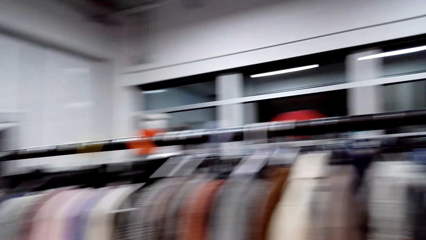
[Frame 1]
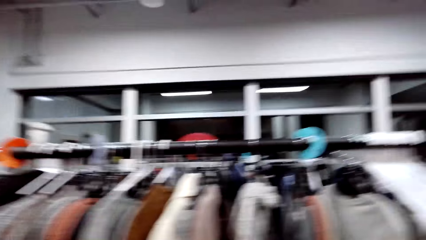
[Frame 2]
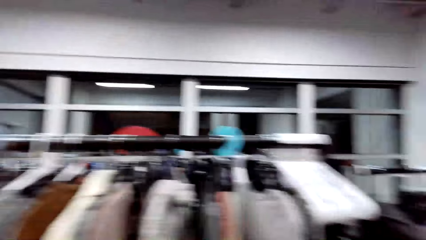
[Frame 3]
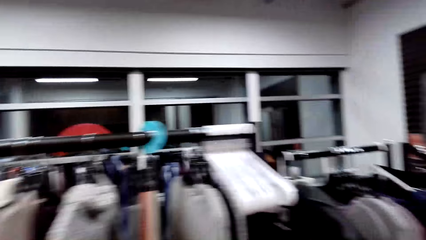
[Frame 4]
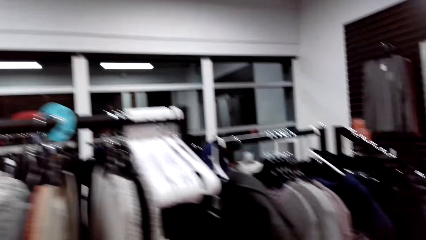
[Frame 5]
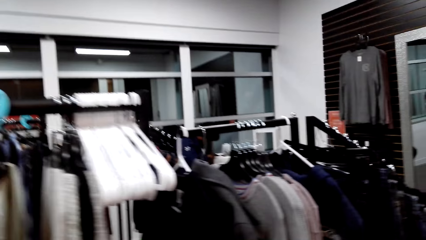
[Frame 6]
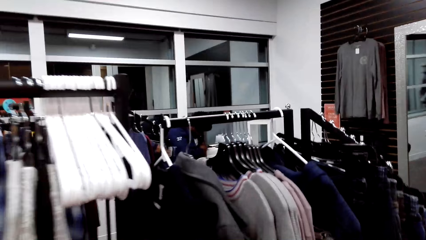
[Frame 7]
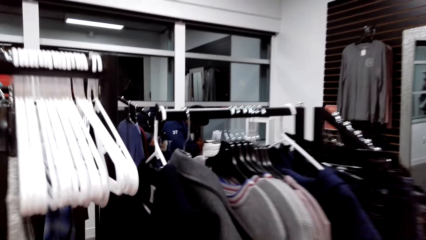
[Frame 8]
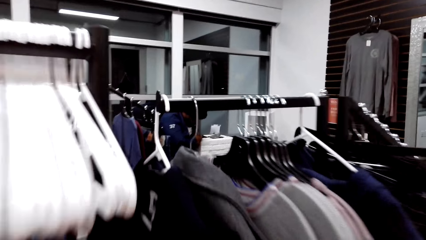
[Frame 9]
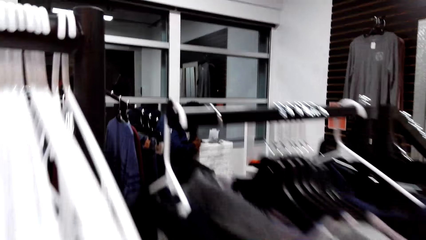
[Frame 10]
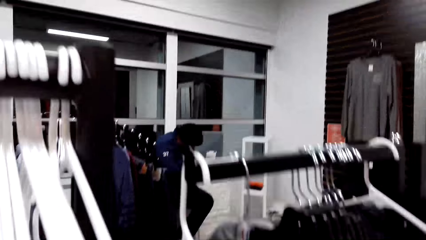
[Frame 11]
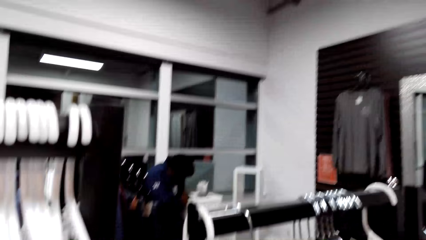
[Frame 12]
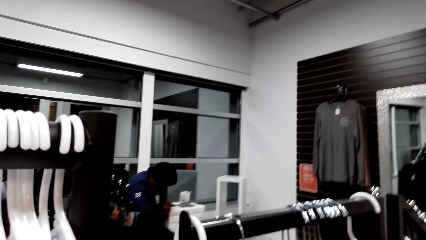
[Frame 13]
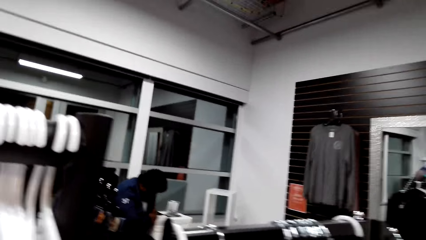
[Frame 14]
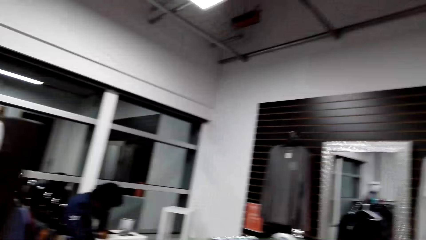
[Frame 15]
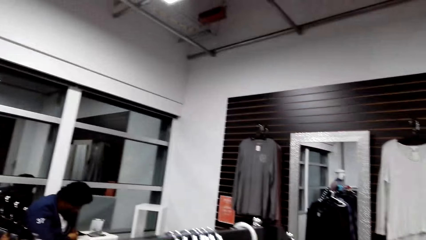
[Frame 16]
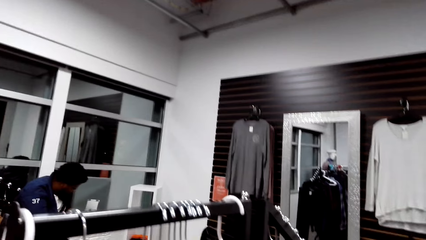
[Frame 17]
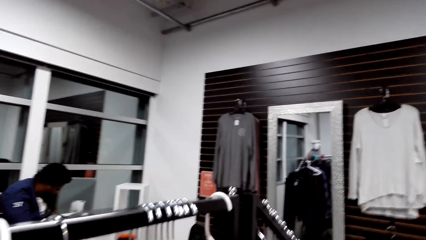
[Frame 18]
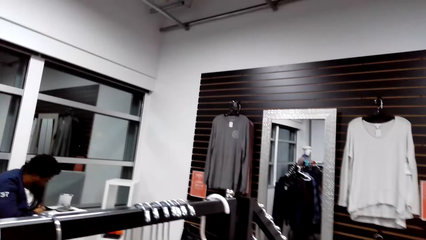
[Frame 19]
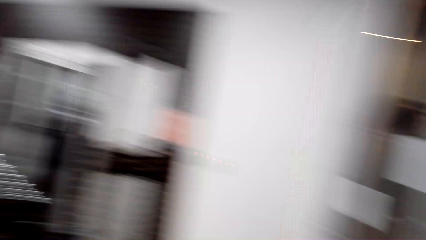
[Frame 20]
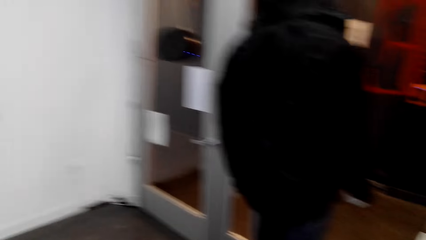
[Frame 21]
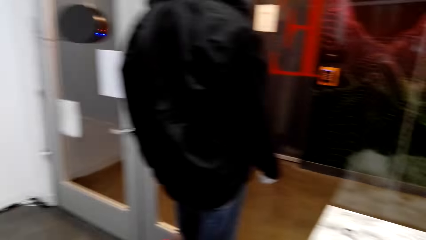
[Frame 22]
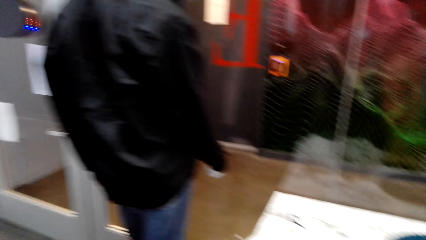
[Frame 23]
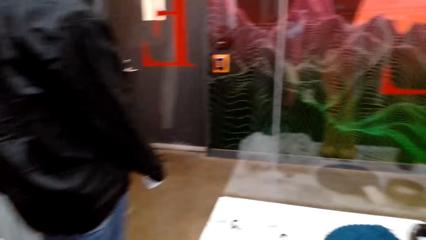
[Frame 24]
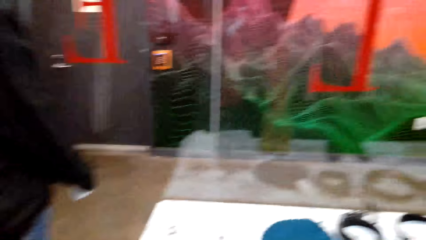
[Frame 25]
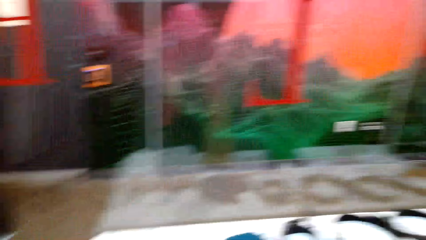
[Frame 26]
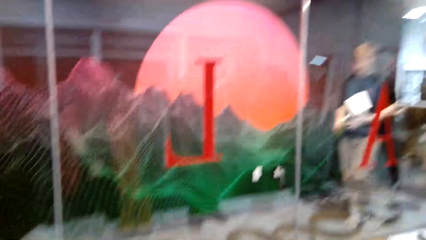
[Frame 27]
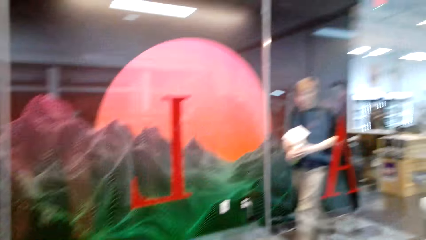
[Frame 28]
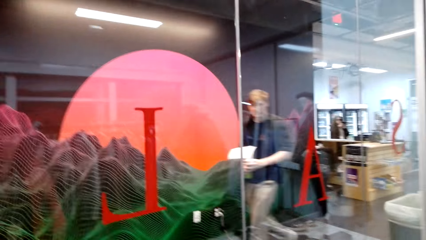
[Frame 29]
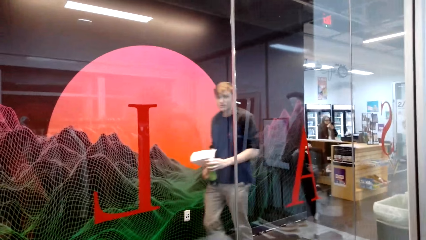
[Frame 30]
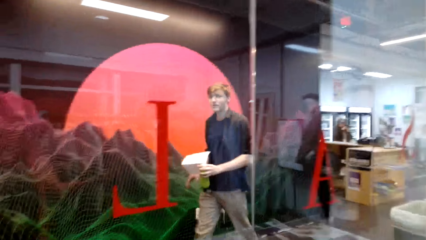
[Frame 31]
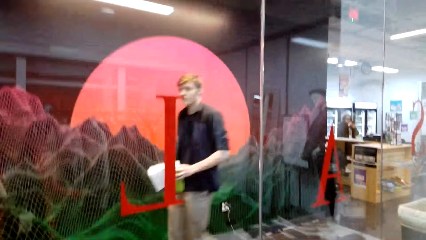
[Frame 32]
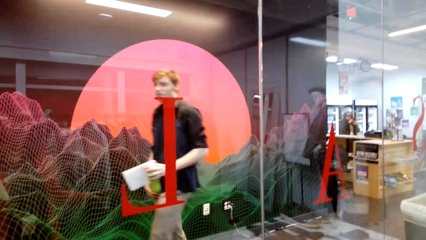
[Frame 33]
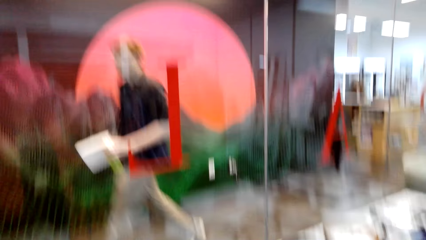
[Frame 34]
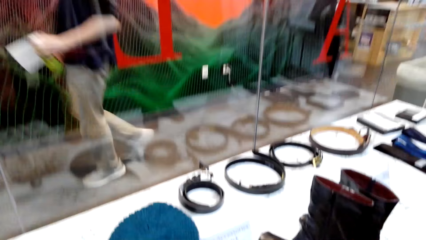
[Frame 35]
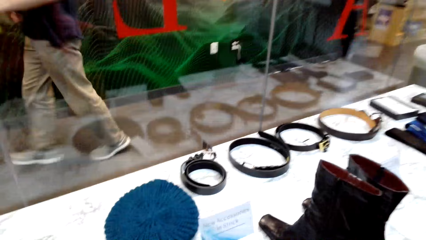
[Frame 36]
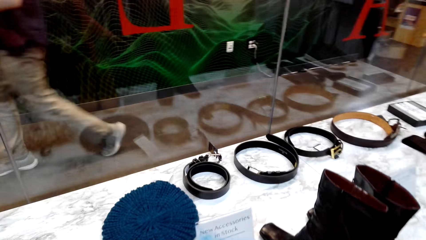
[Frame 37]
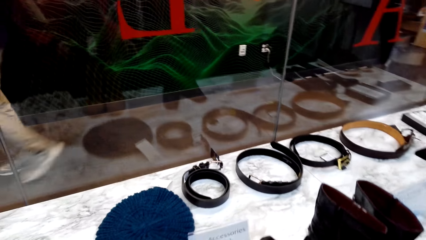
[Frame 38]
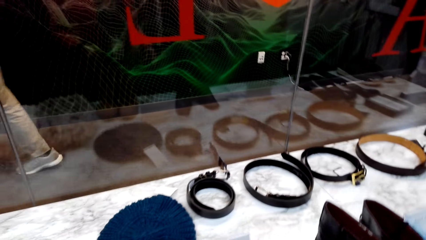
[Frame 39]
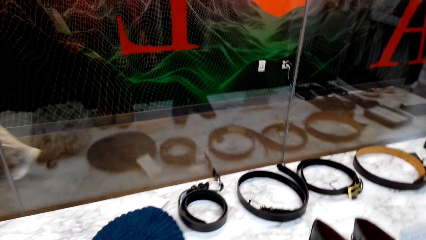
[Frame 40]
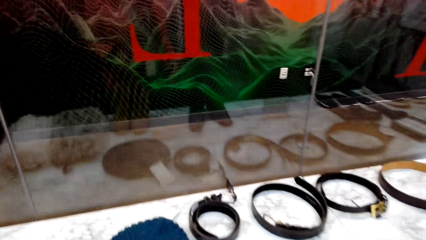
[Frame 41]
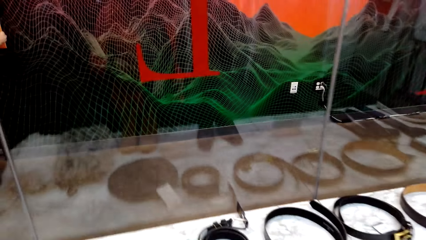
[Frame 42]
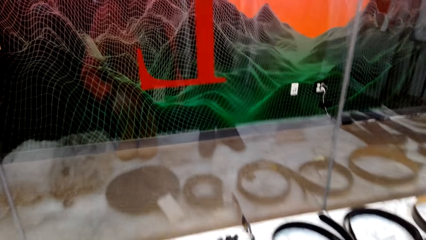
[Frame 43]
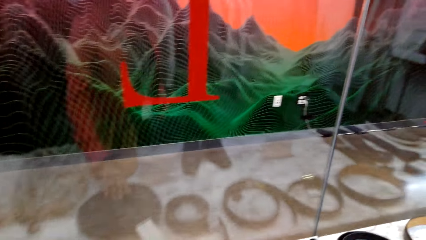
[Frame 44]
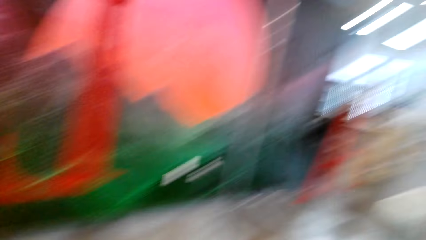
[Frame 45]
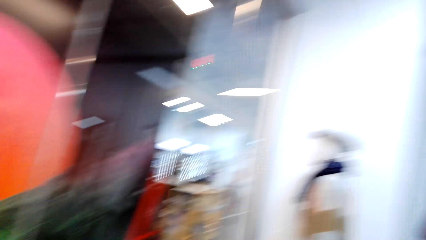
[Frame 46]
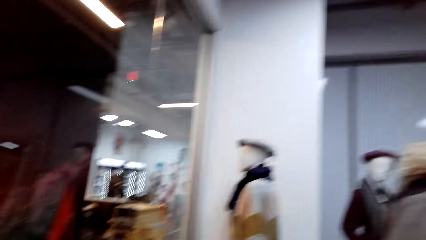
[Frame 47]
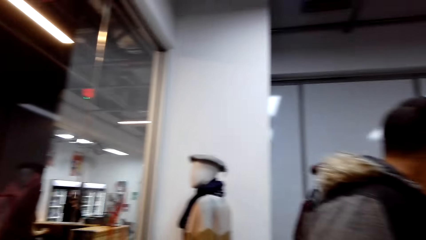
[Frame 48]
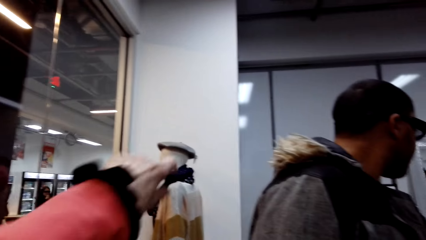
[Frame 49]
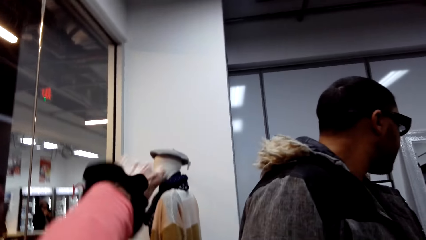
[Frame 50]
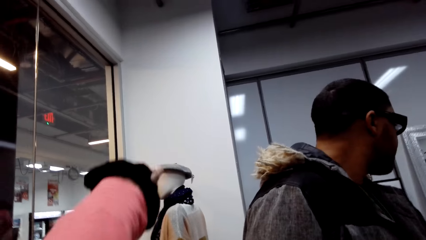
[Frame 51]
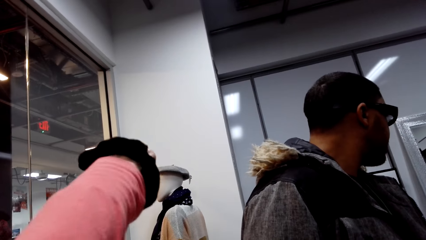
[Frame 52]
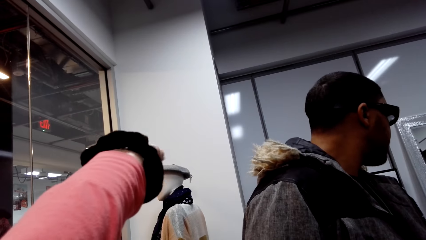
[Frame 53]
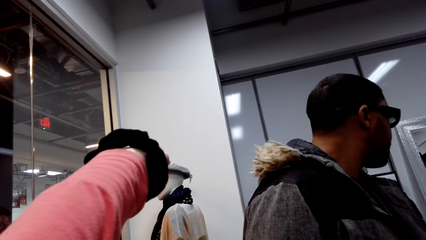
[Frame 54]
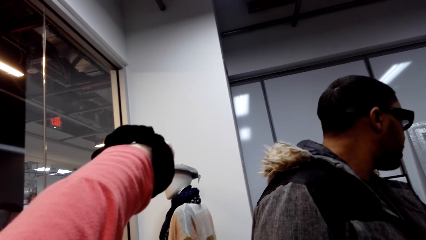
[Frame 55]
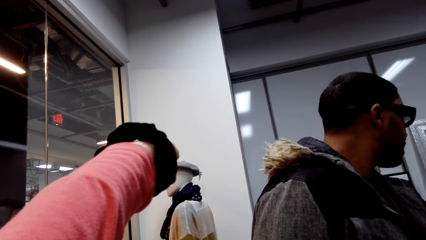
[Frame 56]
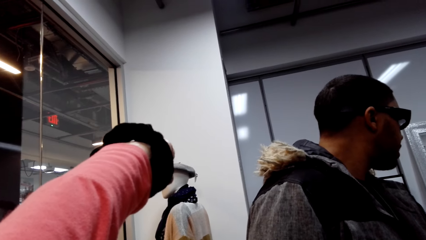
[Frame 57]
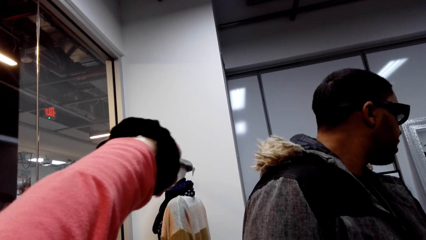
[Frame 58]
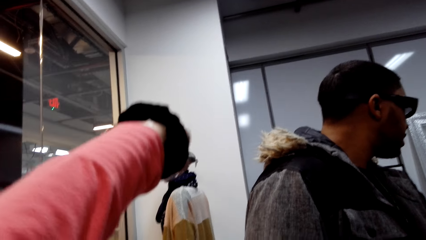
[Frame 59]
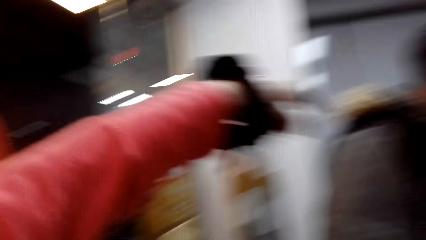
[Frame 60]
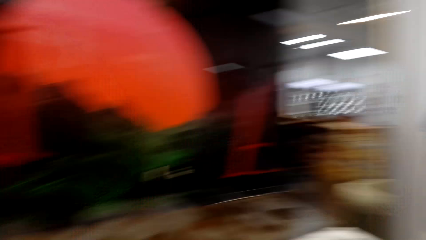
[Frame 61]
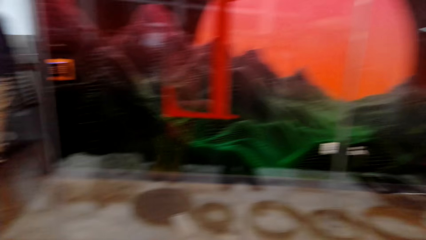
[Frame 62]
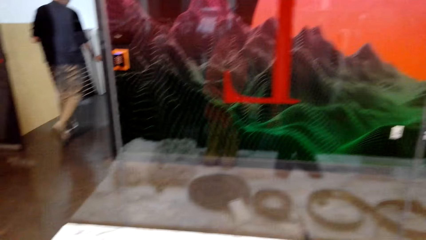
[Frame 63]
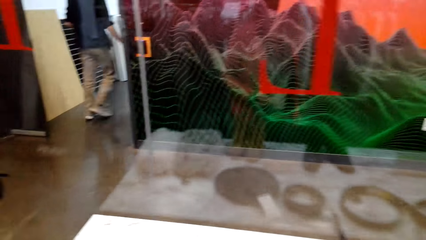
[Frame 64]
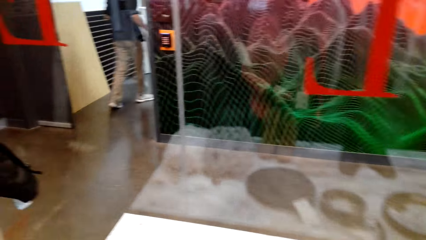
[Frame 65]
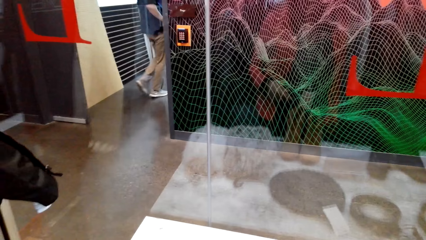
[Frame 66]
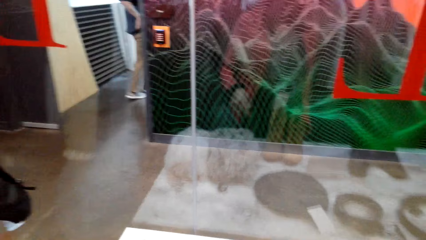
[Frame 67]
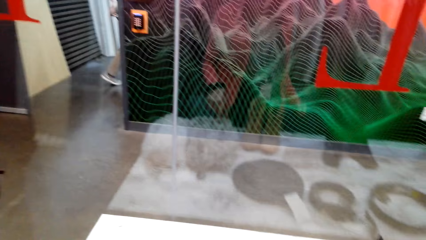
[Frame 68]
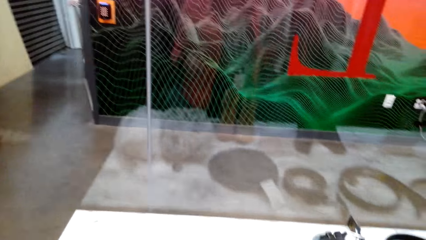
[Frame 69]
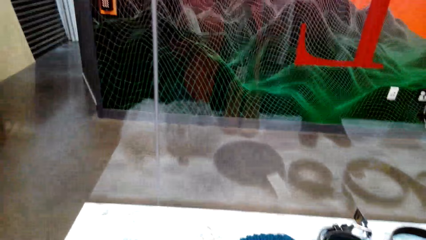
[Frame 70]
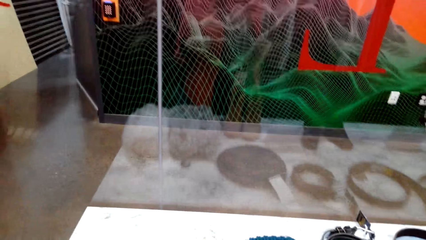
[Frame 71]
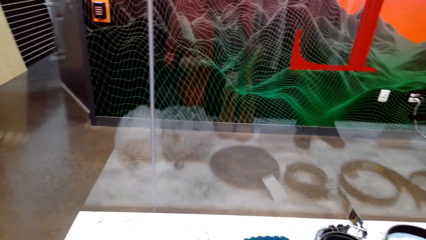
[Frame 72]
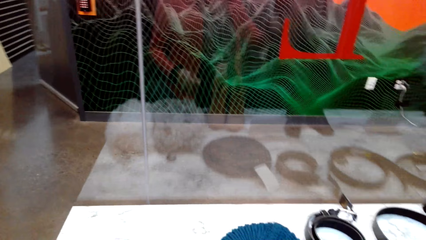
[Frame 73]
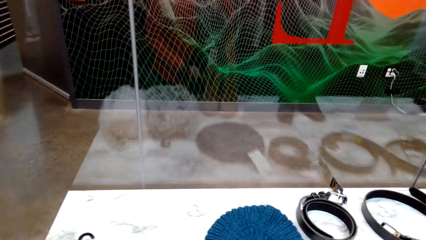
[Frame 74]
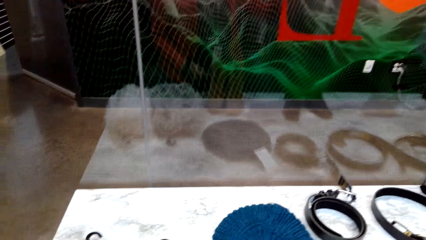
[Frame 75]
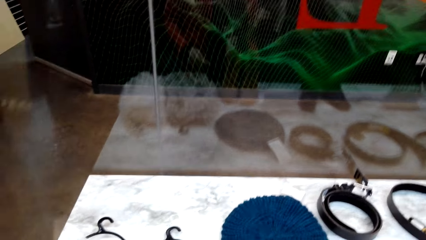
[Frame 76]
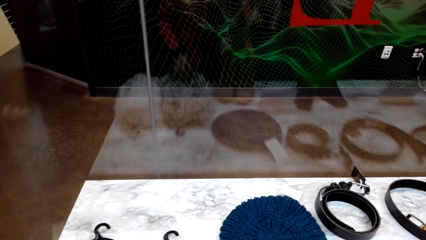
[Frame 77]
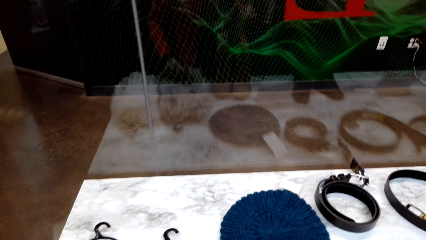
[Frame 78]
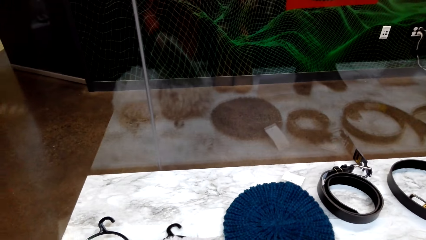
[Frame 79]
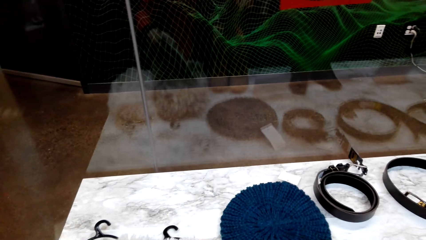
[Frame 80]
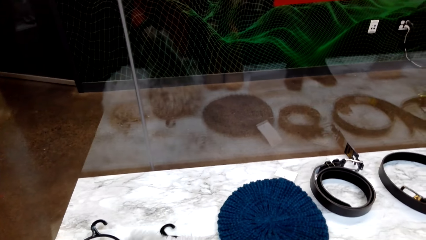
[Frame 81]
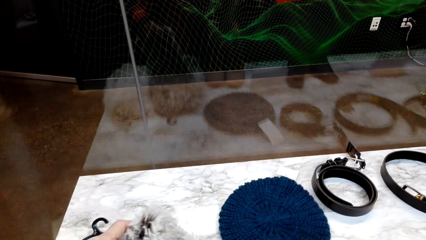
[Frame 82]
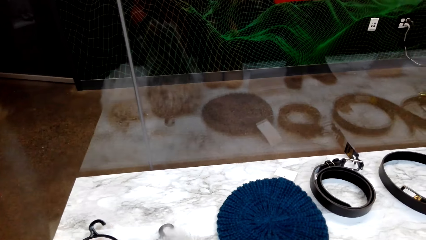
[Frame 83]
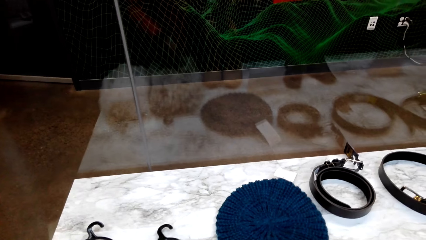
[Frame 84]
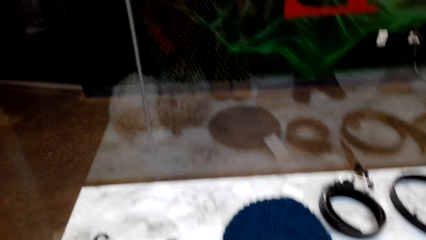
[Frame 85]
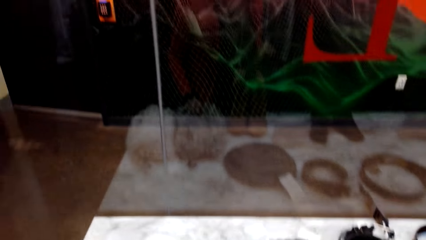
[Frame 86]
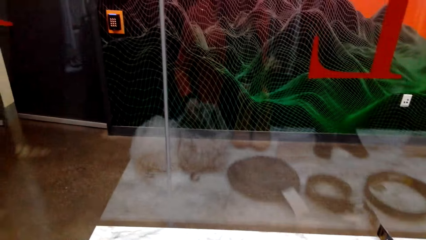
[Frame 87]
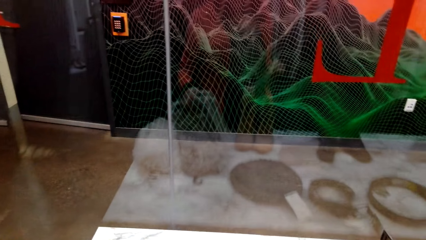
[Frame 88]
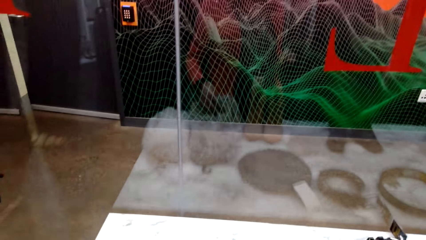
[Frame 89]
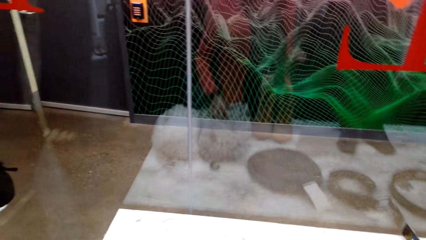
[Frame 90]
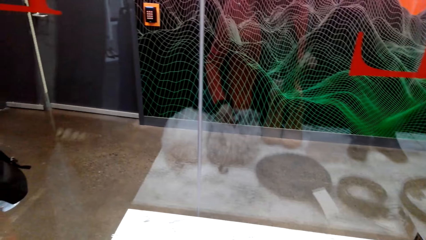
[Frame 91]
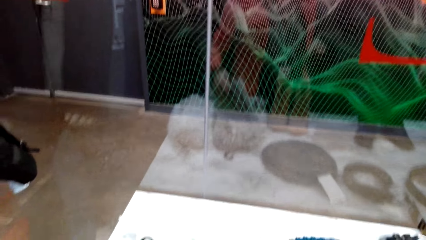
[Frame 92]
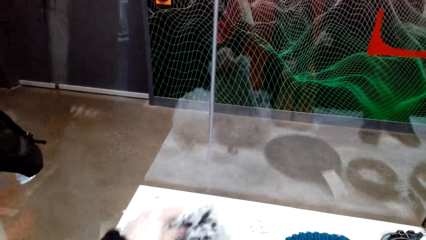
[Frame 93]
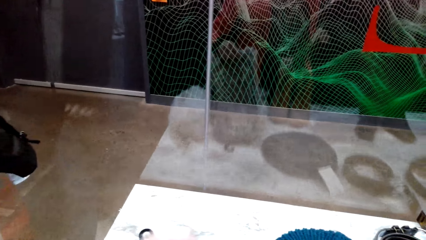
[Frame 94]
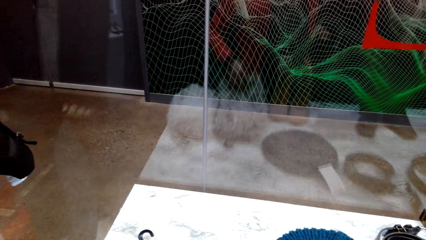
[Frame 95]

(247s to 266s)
The camera wearer looks around the store. He points at a neck scarf with his left hand.
